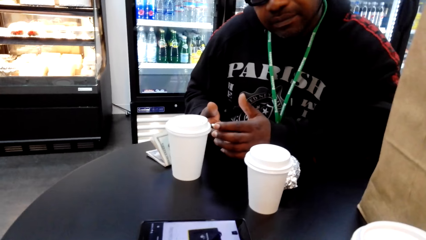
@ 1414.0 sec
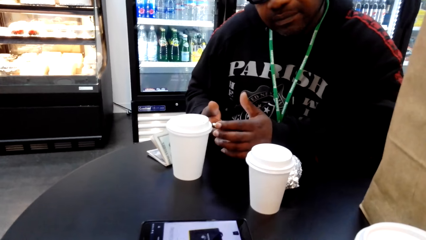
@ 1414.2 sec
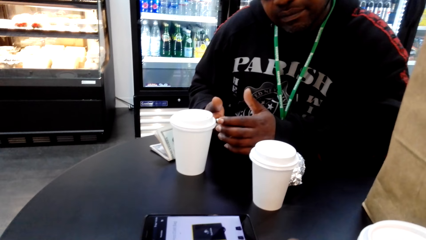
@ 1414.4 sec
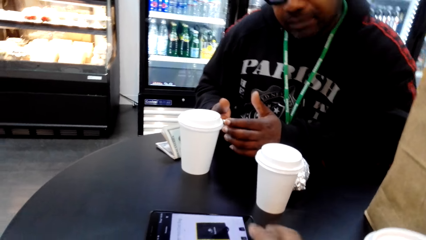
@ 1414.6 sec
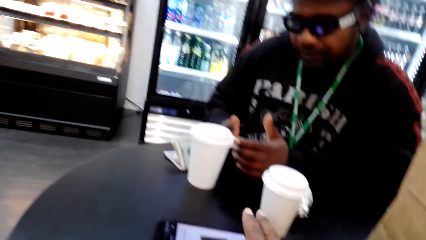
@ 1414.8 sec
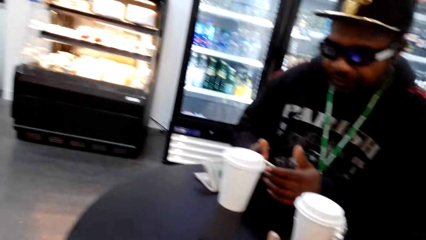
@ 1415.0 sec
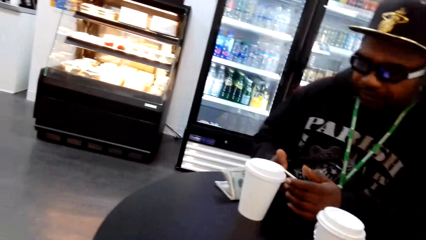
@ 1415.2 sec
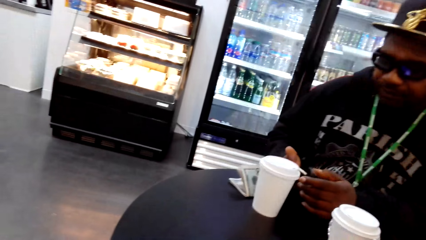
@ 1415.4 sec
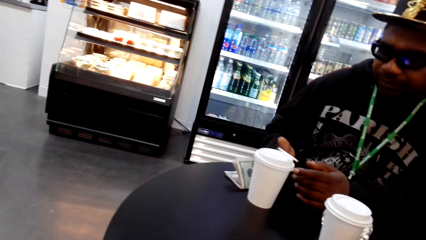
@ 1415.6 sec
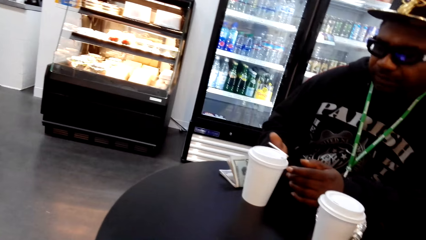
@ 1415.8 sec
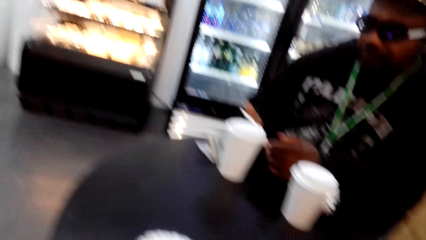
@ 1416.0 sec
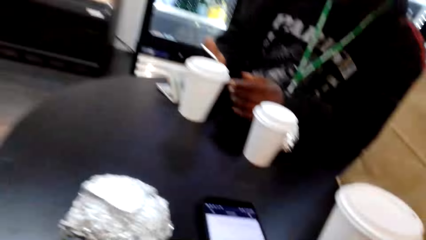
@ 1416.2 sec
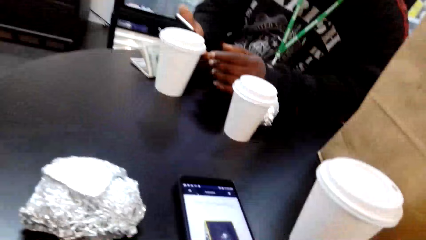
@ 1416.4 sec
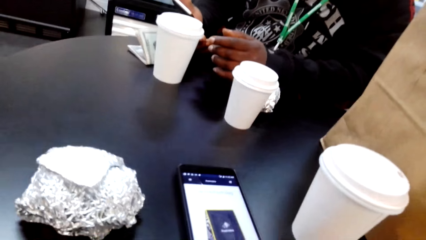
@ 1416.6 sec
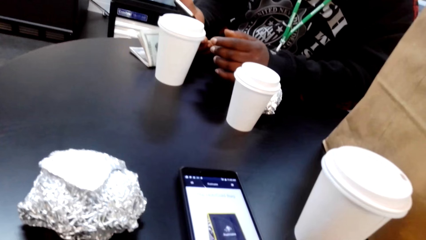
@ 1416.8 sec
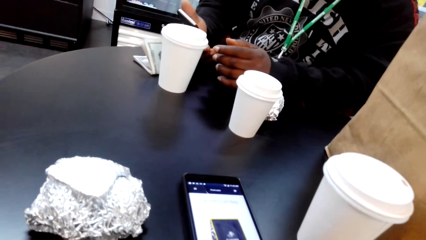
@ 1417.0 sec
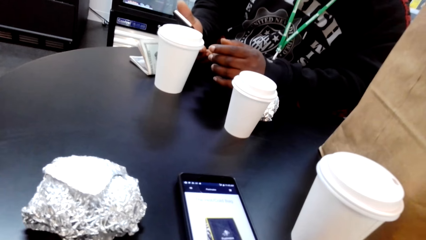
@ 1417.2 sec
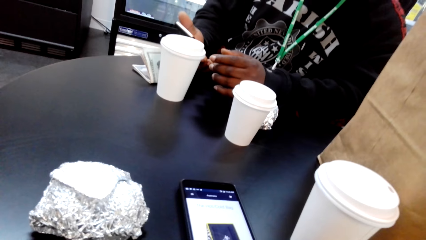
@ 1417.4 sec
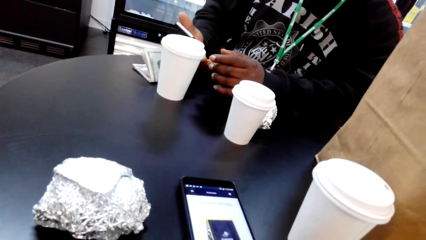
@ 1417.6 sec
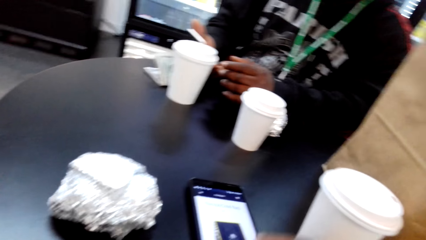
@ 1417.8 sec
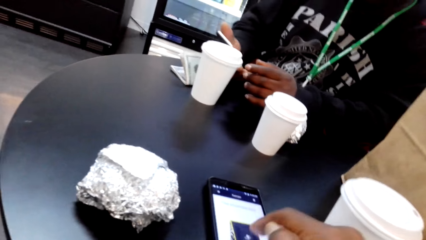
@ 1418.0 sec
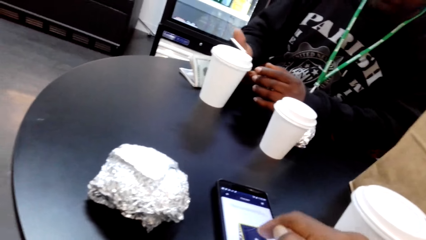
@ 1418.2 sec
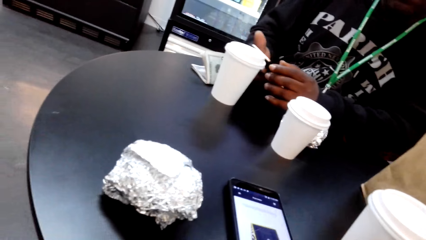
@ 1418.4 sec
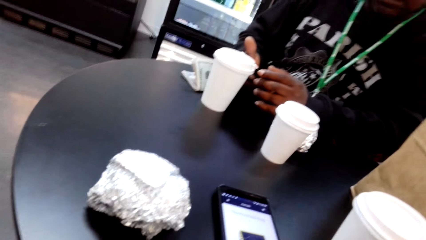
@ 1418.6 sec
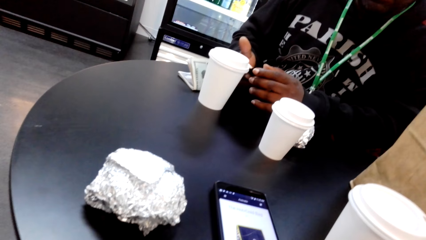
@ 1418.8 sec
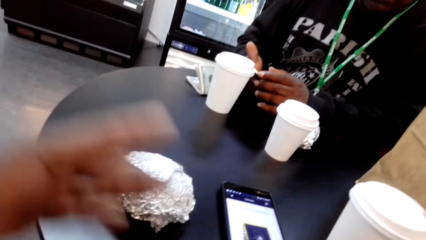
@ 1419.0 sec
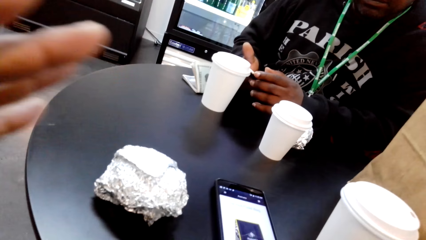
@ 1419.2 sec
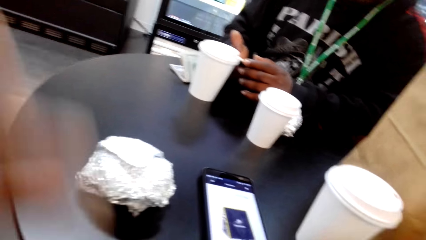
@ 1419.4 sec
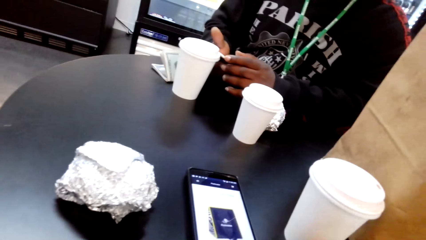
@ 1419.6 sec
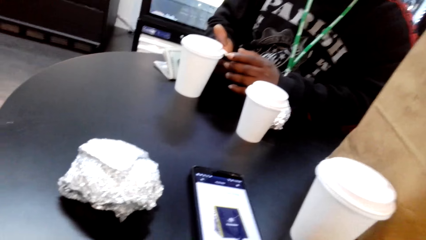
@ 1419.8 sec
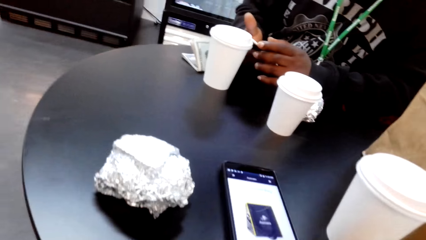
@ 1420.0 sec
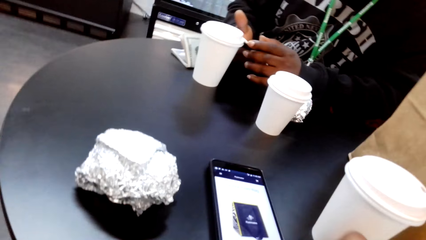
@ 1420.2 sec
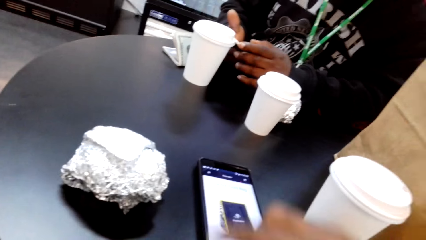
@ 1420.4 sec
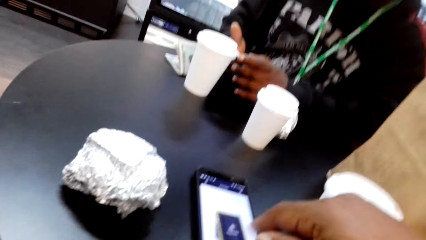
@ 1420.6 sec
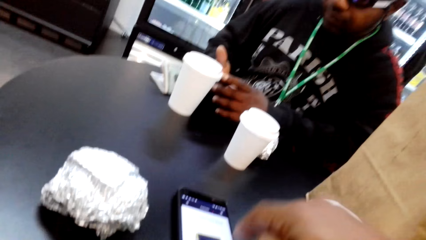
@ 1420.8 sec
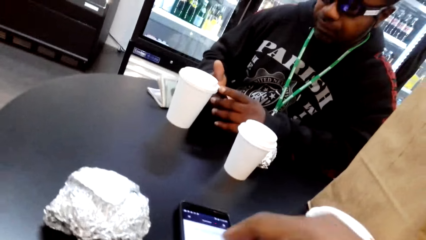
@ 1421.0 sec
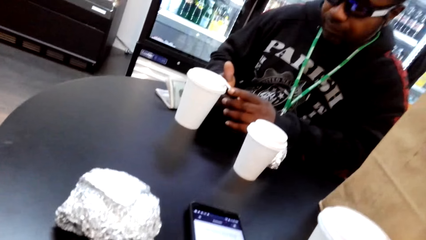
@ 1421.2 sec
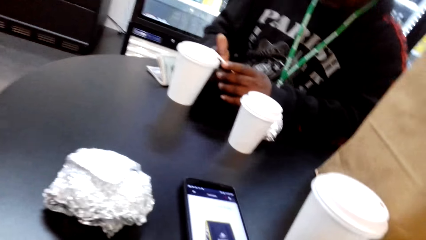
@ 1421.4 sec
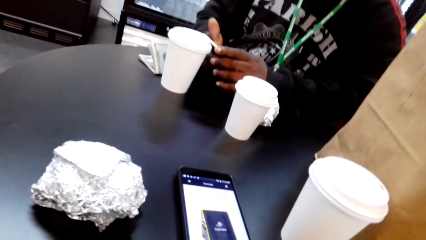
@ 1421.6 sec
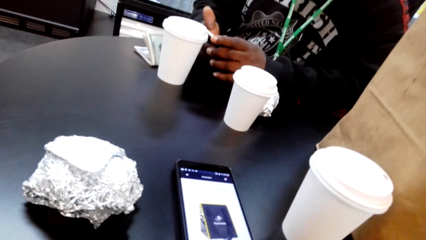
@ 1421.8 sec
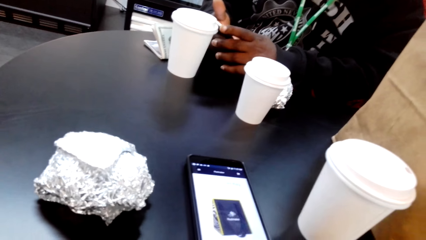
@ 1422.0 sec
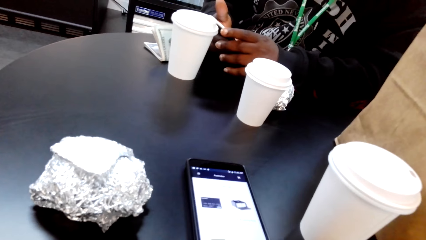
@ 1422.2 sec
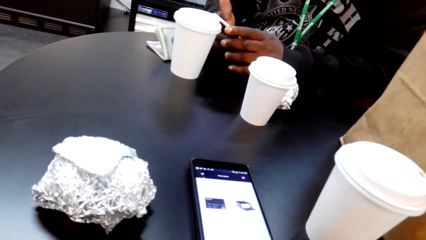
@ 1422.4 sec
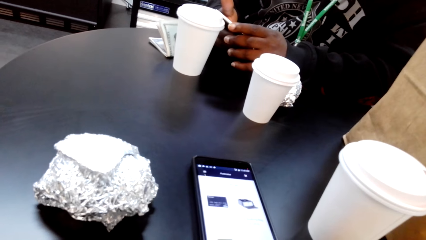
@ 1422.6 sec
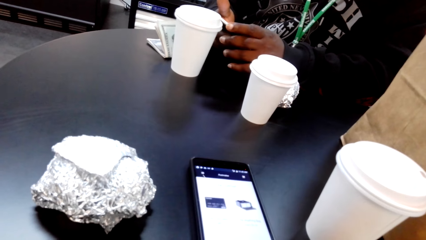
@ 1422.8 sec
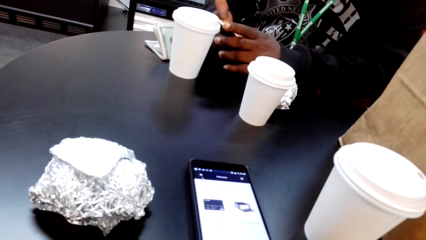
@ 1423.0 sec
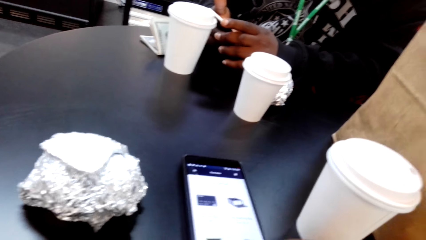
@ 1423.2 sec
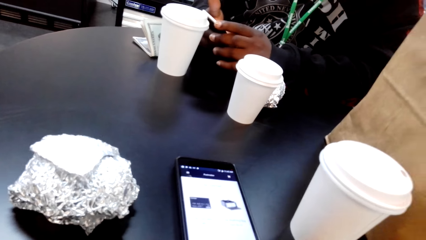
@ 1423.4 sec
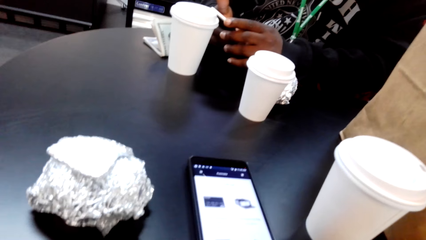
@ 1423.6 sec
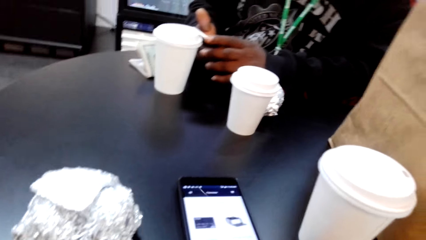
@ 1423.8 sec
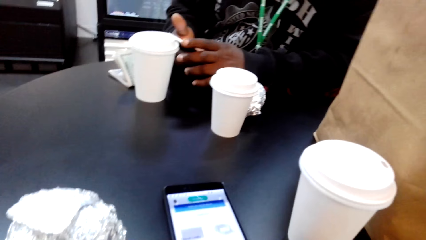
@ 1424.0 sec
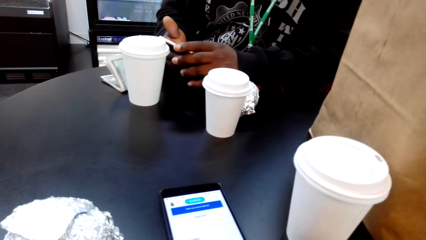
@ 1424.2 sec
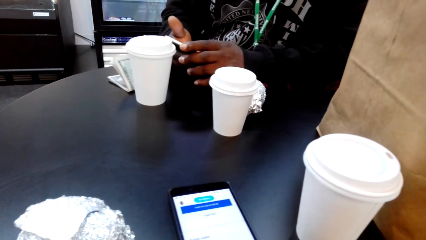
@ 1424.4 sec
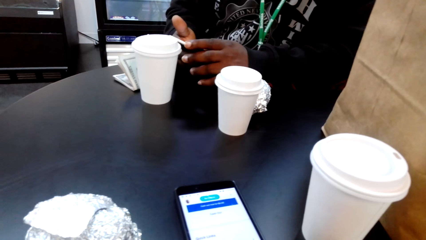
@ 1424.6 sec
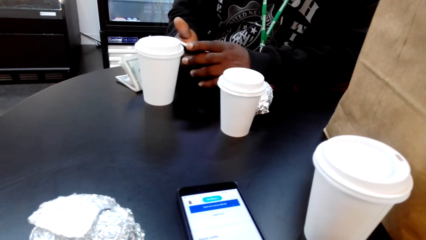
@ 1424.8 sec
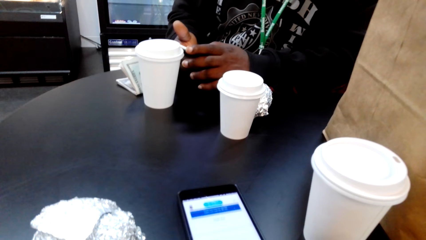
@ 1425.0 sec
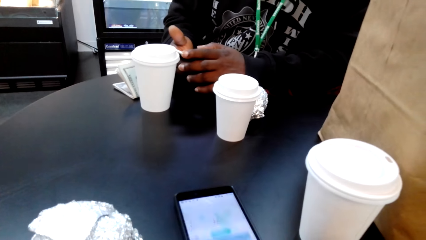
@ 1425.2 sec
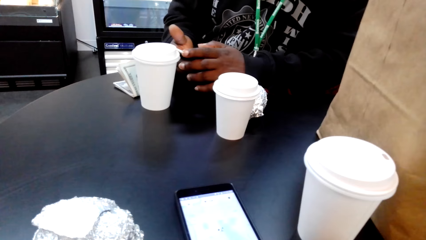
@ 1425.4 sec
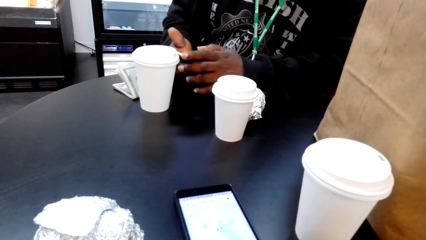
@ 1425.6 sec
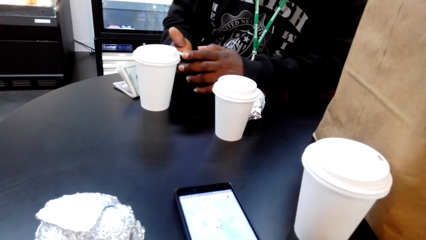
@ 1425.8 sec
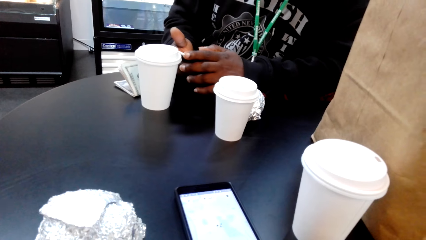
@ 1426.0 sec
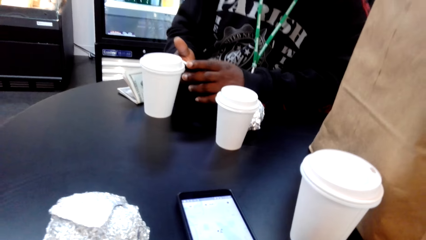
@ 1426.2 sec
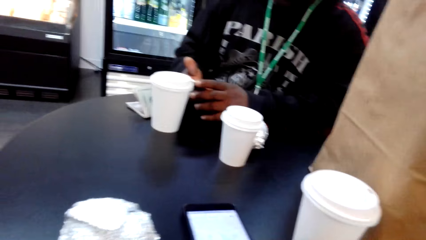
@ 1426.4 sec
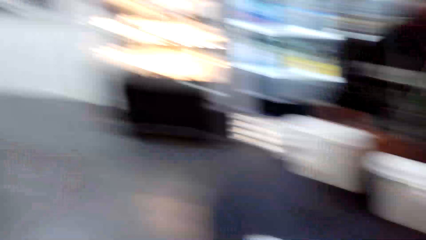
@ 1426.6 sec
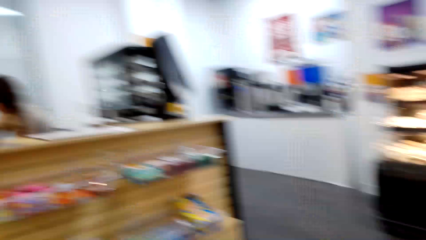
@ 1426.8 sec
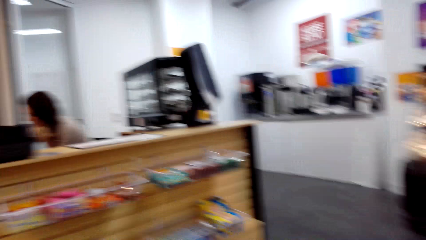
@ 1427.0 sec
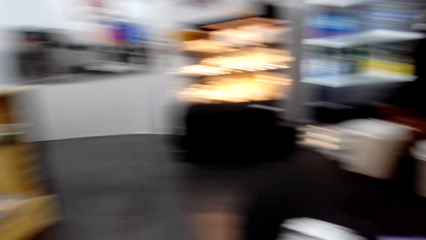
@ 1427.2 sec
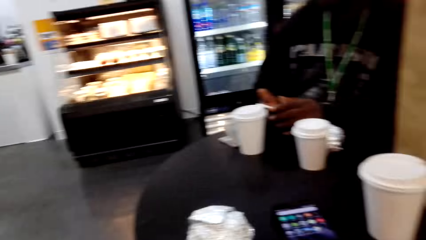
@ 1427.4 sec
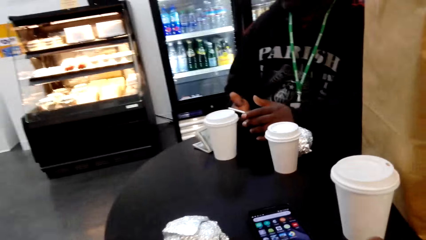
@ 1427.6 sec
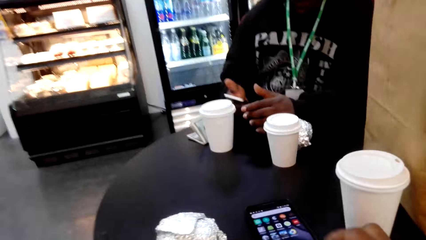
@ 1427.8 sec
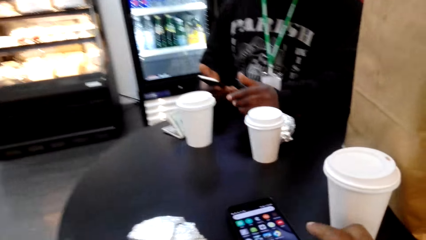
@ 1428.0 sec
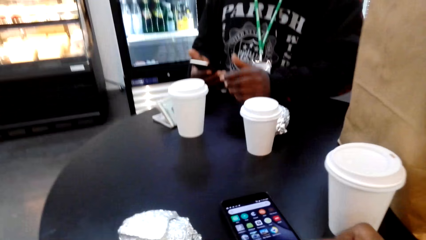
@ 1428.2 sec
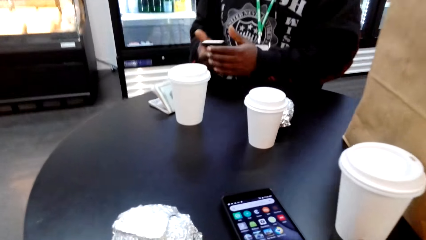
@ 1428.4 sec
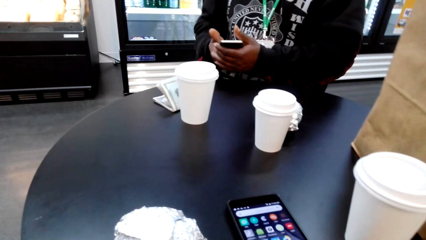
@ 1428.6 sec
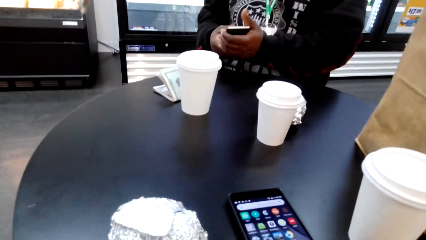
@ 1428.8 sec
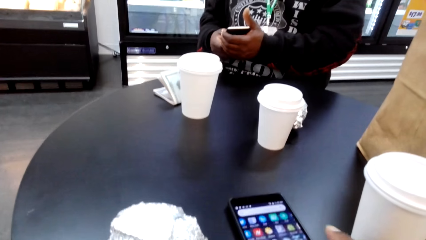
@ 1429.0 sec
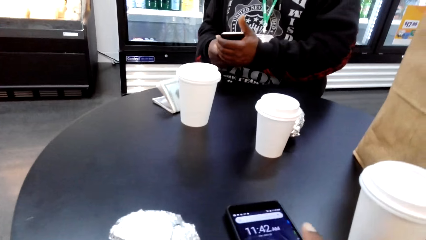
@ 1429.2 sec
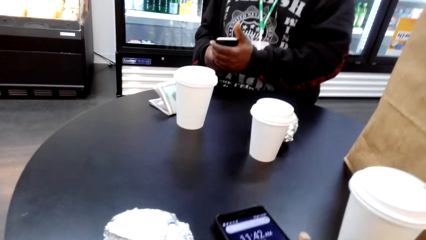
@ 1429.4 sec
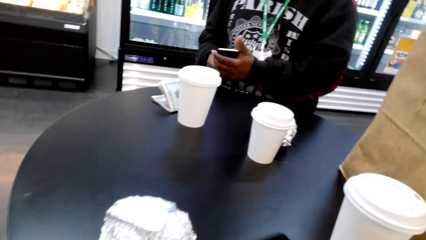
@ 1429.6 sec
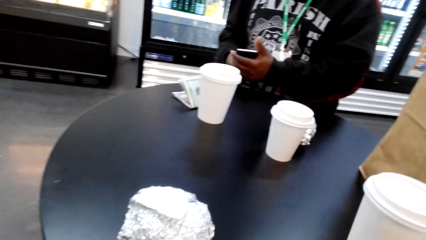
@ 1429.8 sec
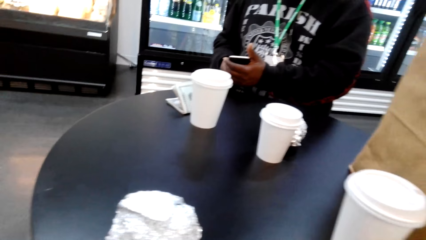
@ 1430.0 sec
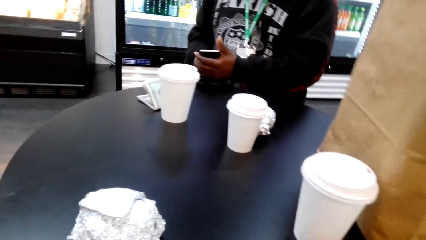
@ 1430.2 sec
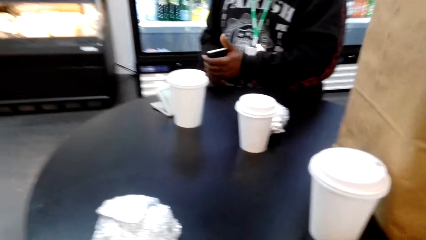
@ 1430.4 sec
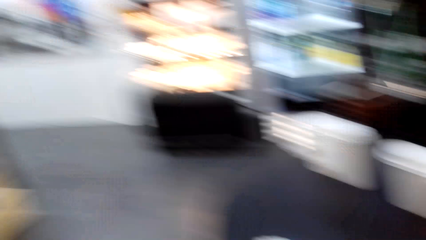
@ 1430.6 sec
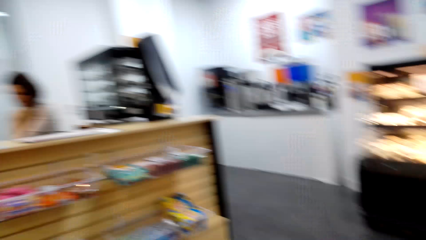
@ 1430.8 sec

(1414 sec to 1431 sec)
The camera wearer speaks to a man. He stares at the phone, scrolls his phone, and speaks to the man. He scrolls the phone and looks around the supermarket.
